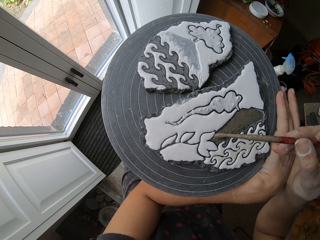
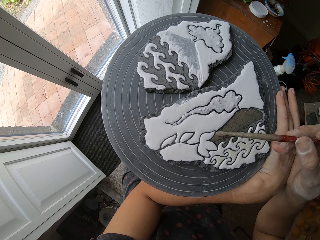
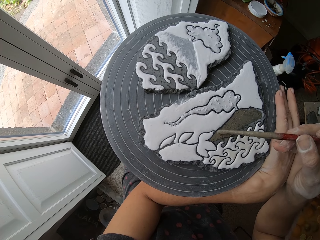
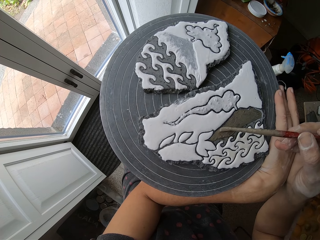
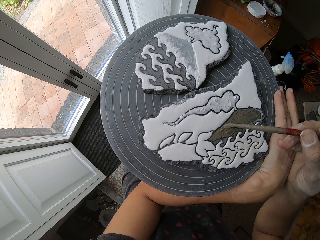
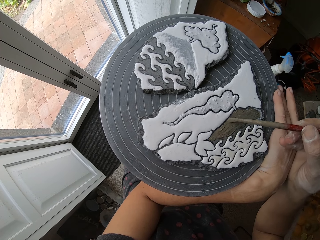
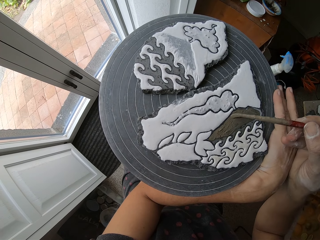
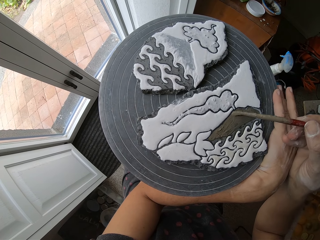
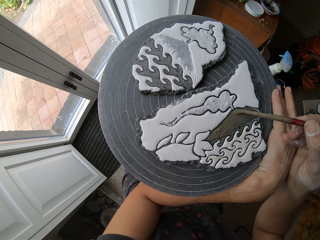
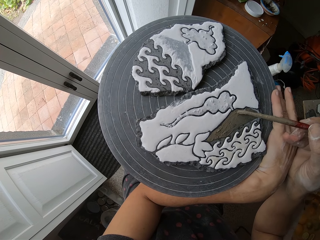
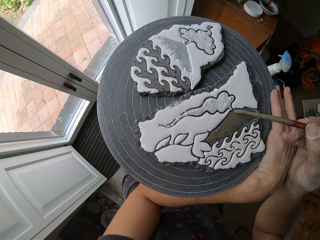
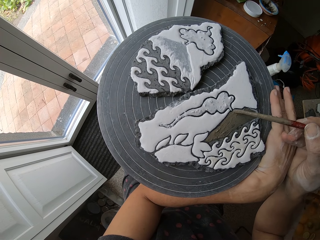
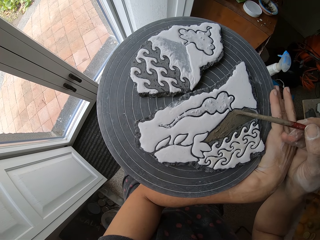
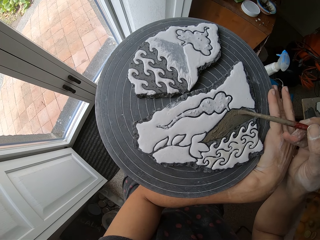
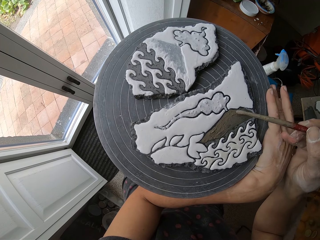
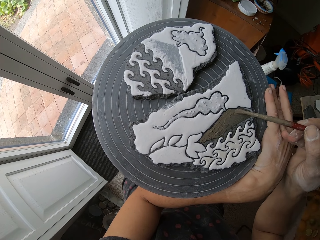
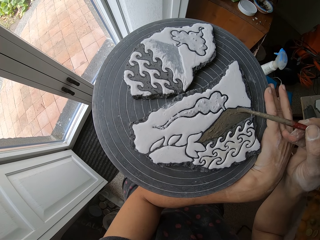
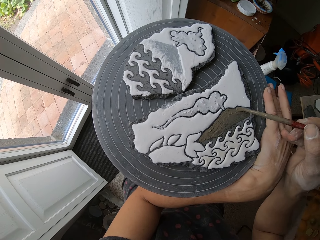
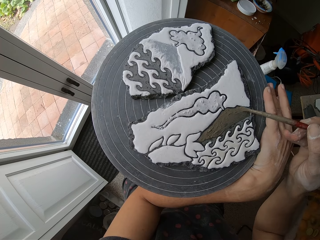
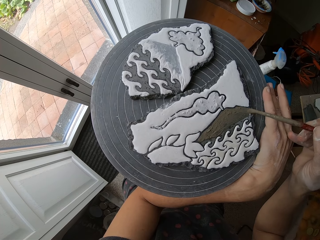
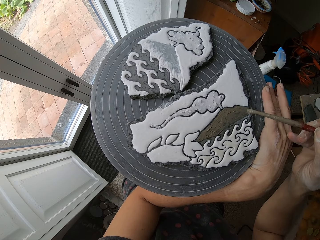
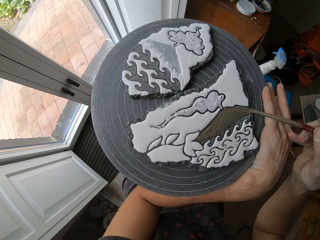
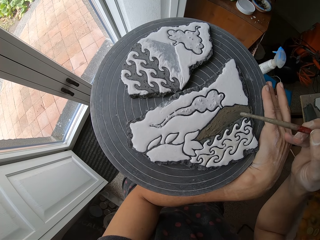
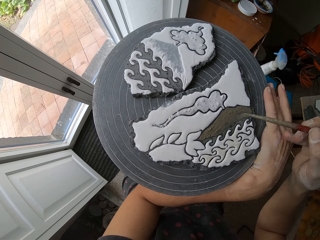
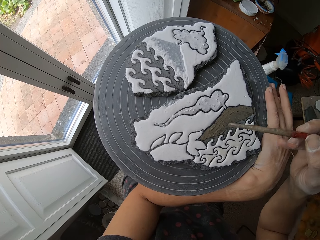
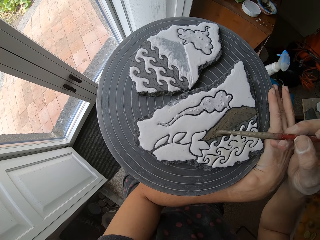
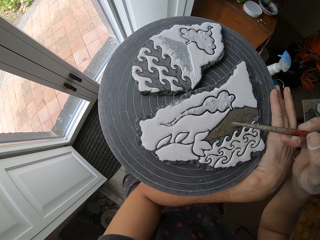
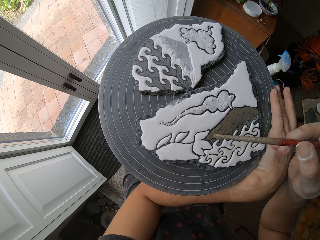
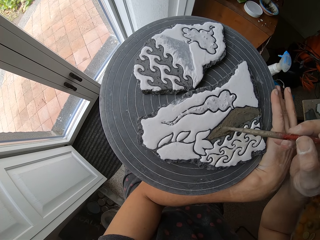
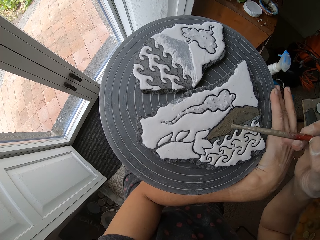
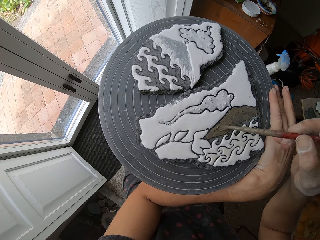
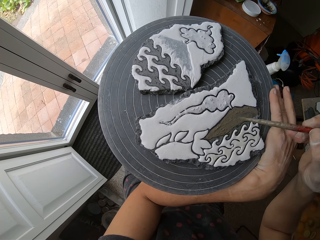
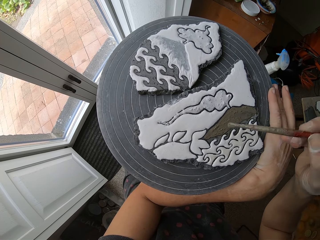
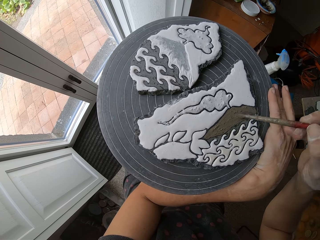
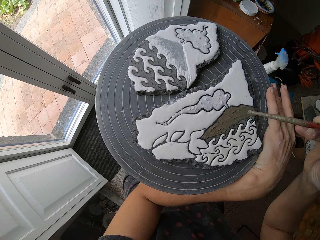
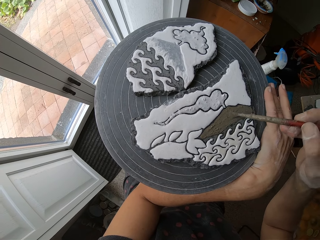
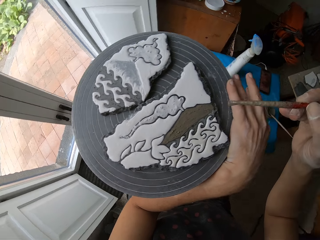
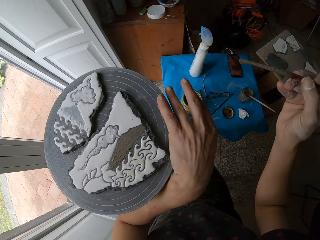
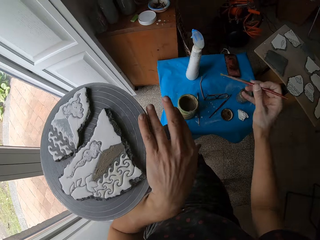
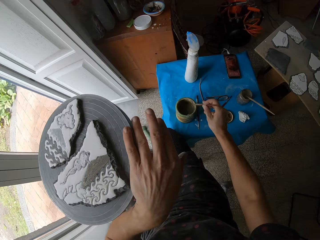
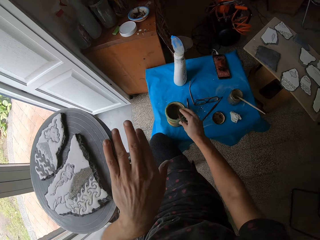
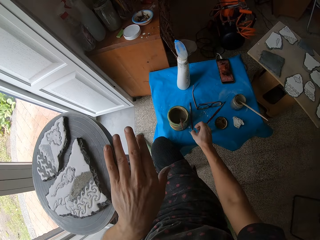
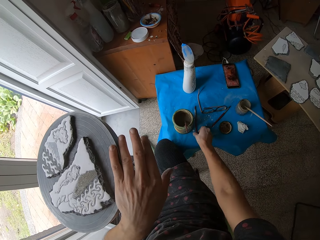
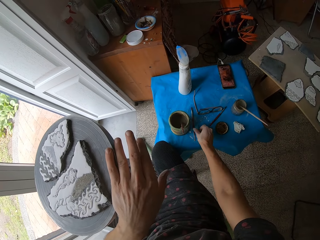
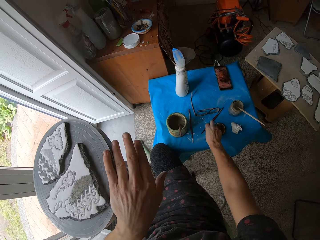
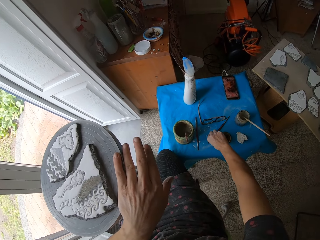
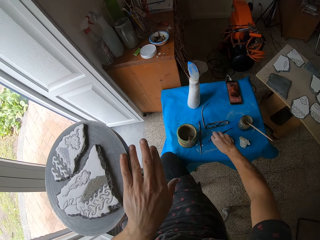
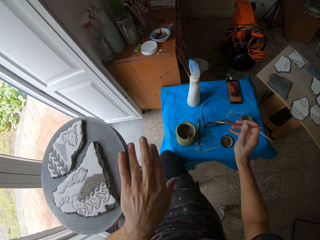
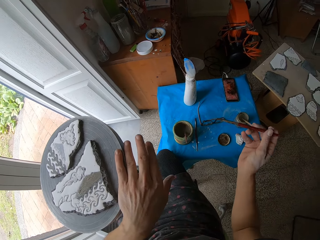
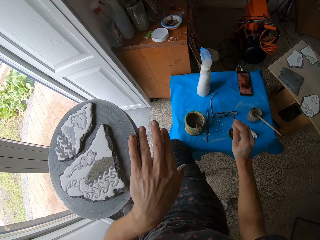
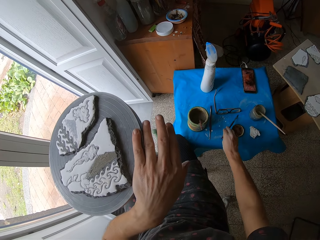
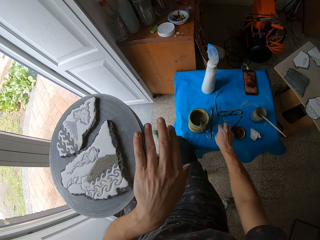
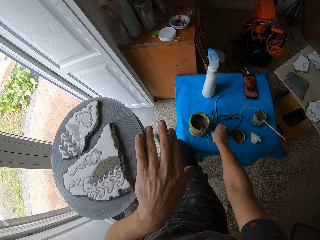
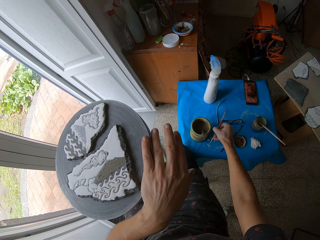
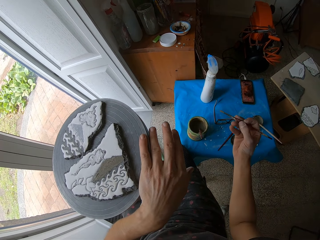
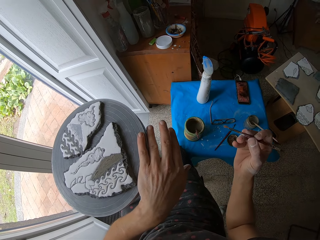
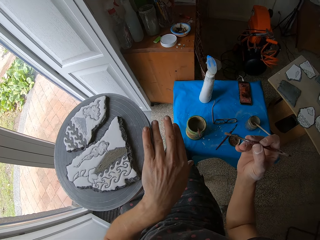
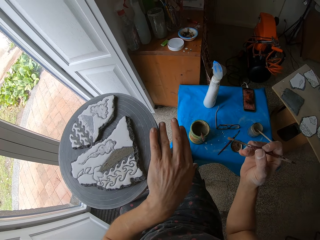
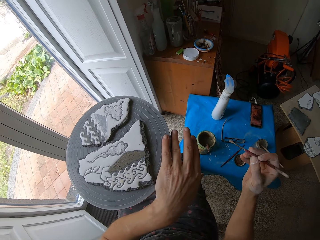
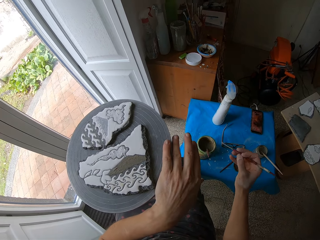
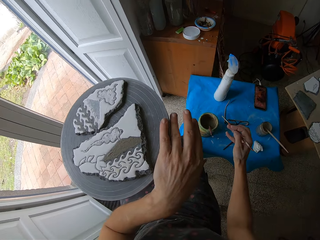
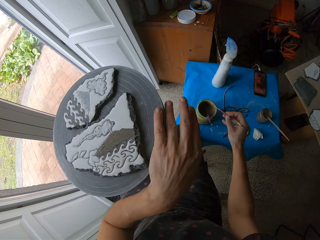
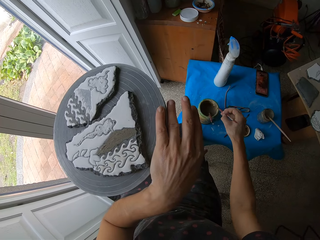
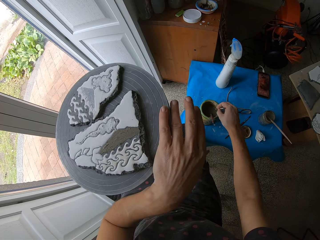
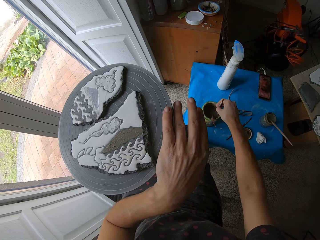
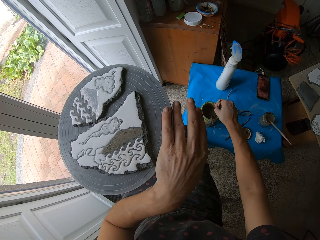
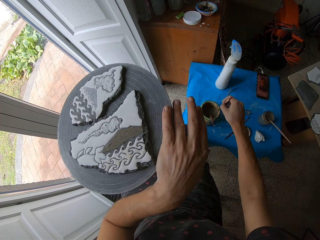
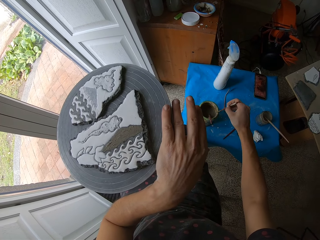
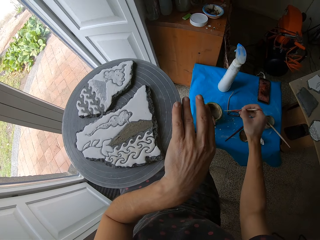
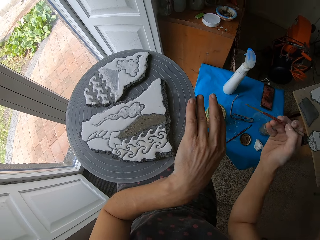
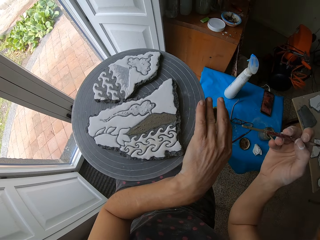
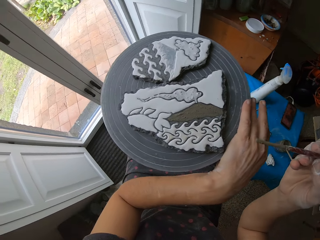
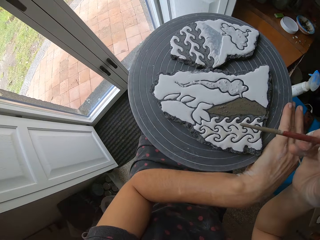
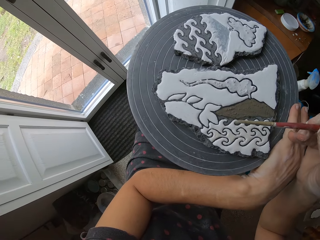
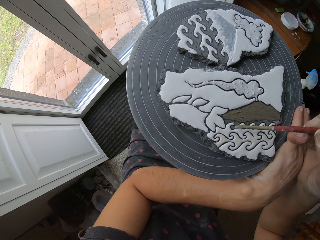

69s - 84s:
The camera wearer drops the paint brush in the mixing bowl. They lift up the paint brush on the table. They check the paint brush. They drop the paint brush on the table. They pick up the paint brush. They check the paint brush. They dip the paint brush in the mixture.

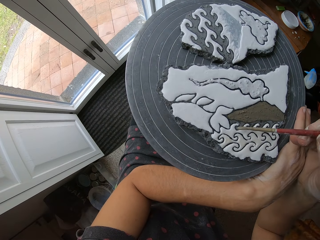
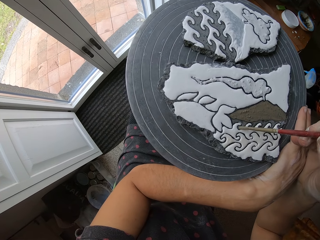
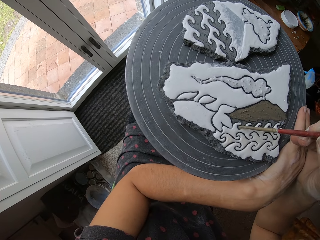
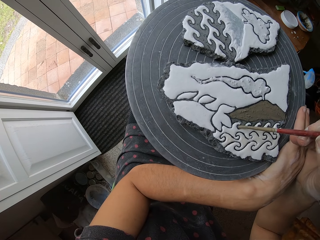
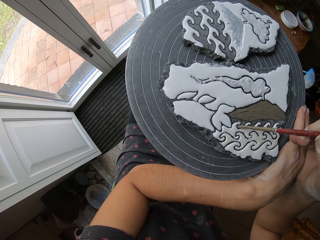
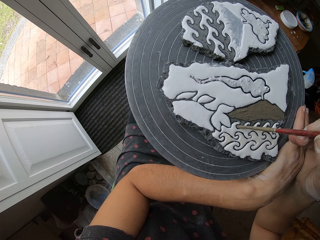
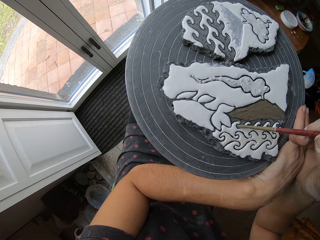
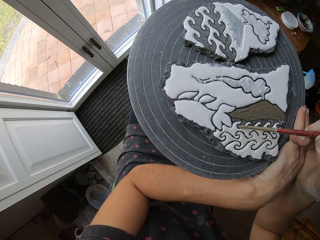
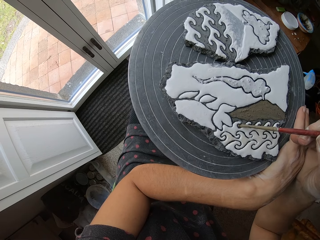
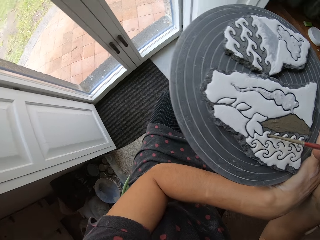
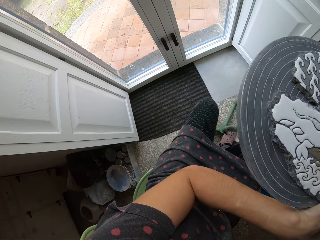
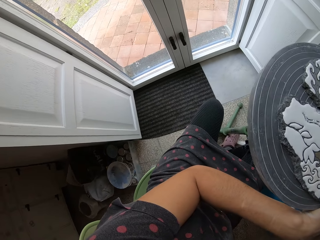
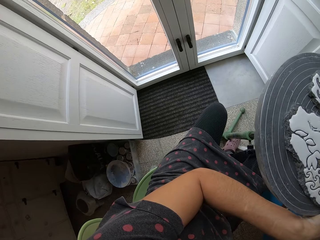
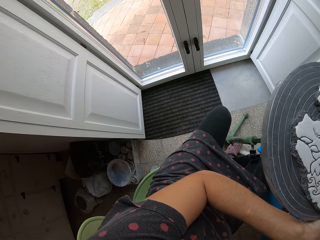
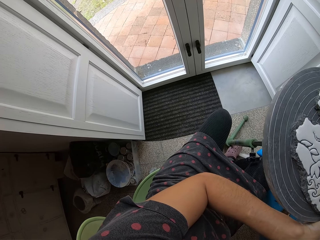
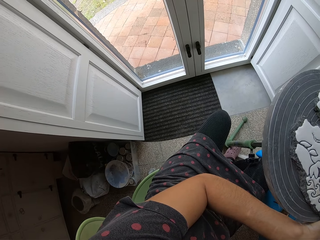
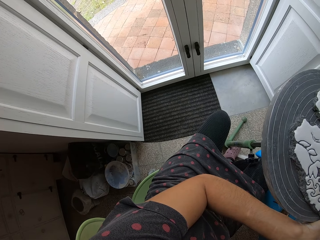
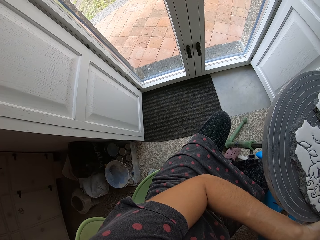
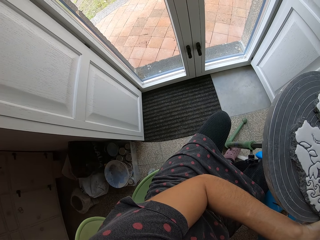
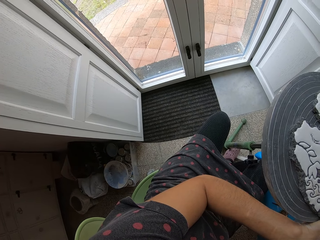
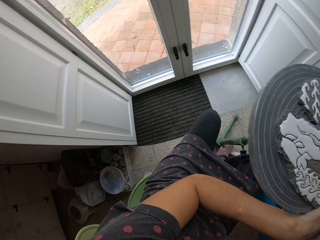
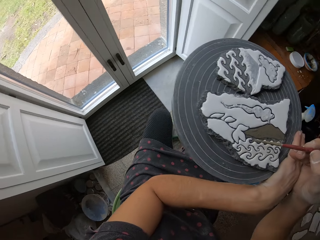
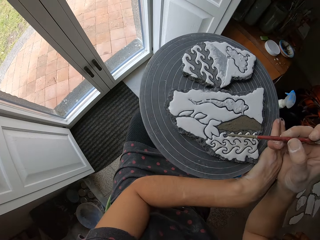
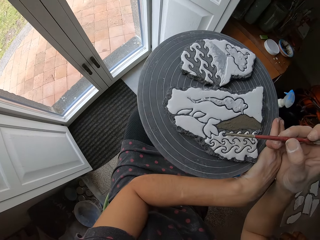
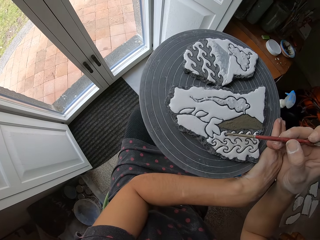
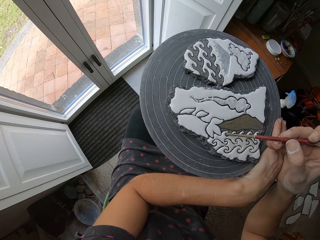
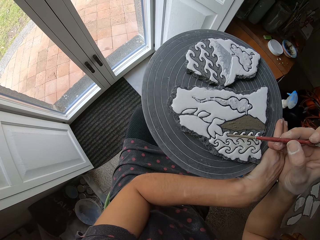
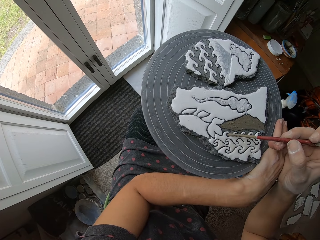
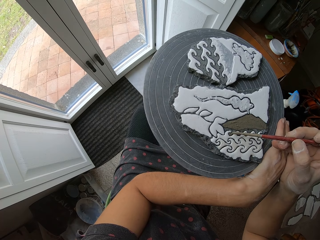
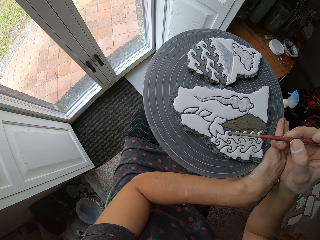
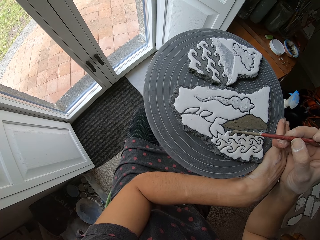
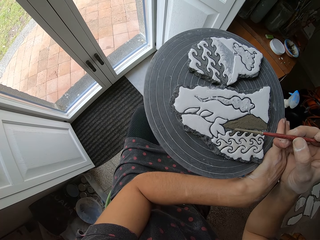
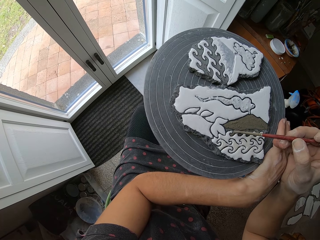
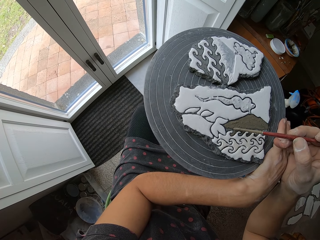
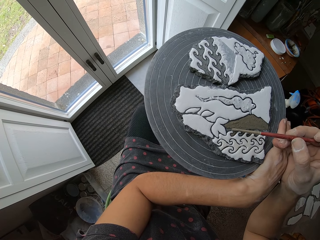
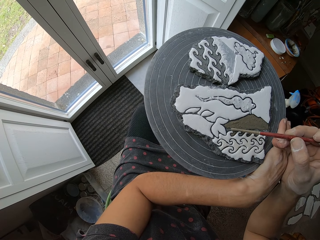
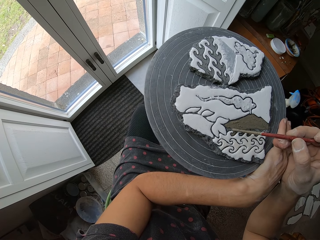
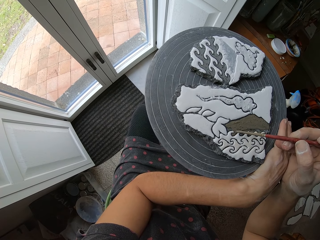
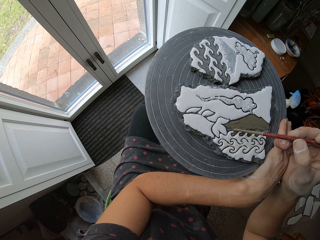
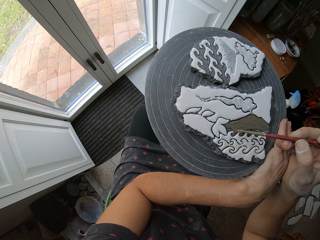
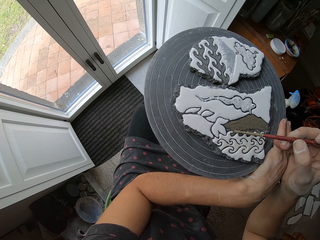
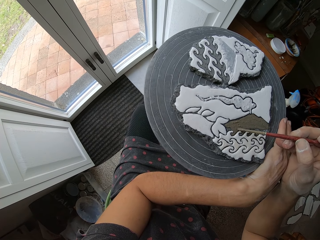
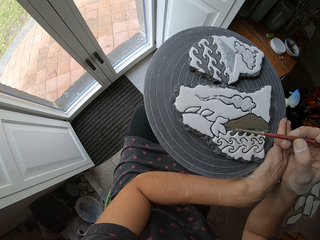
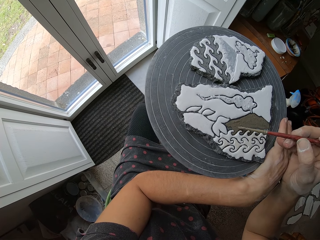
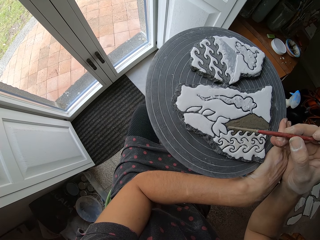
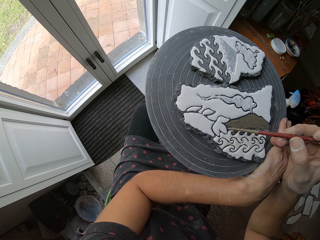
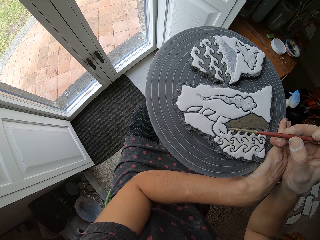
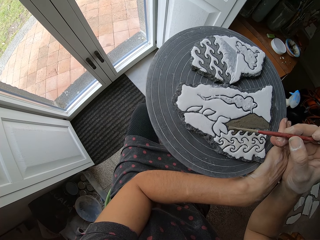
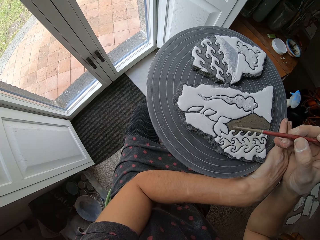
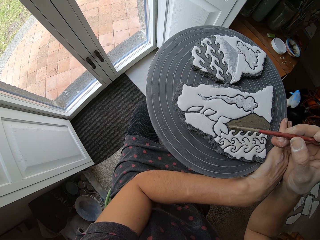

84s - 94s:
The camera wearer applies the mixture on the piece of art. They look around the house. They paint the art.
